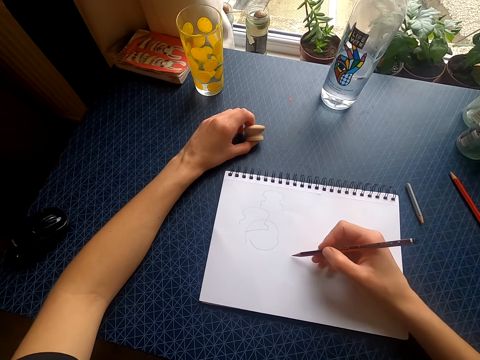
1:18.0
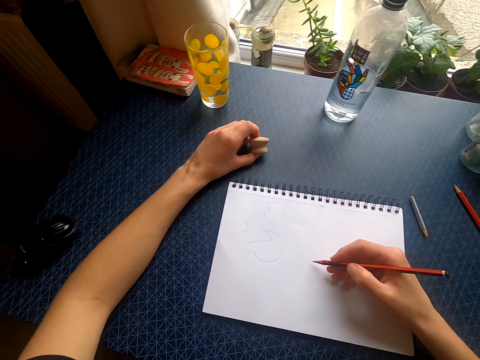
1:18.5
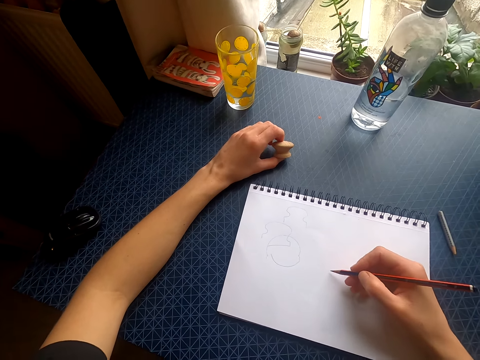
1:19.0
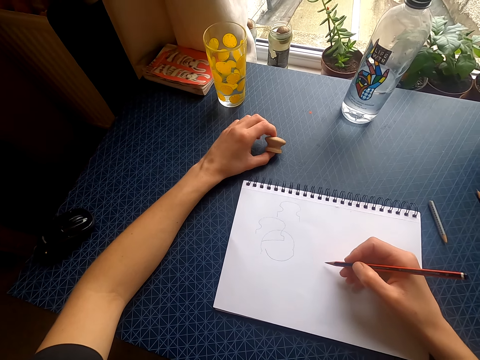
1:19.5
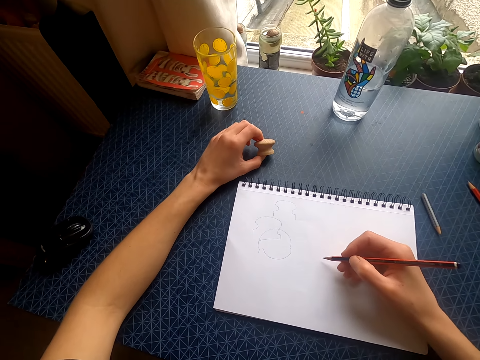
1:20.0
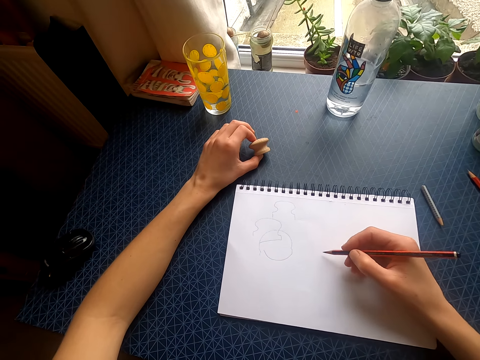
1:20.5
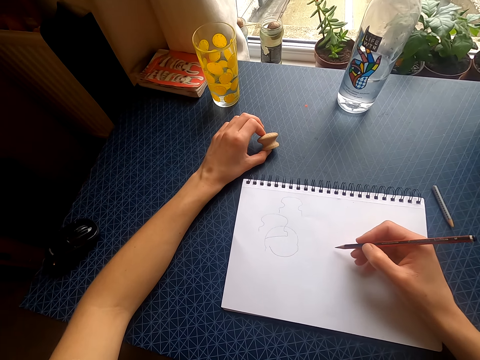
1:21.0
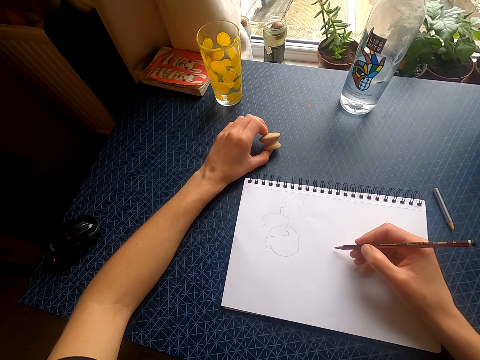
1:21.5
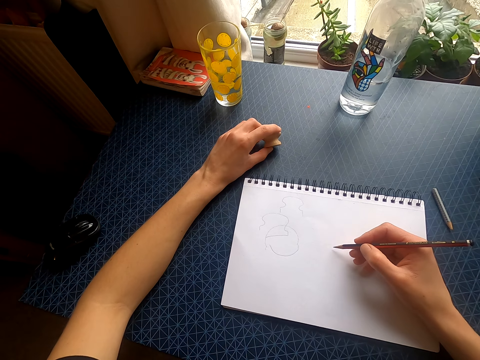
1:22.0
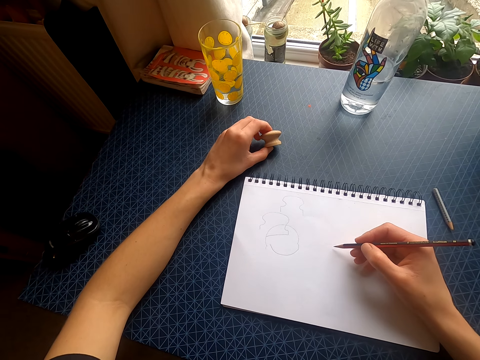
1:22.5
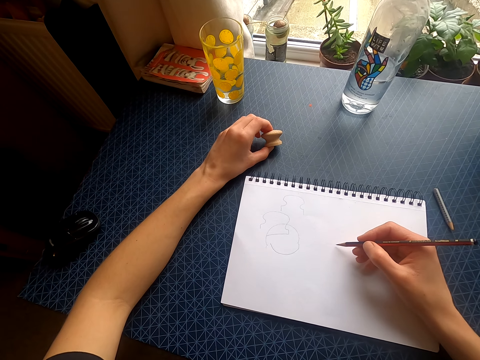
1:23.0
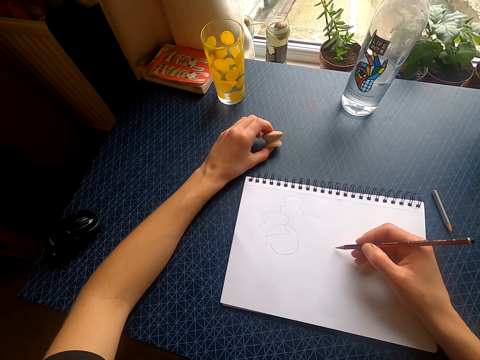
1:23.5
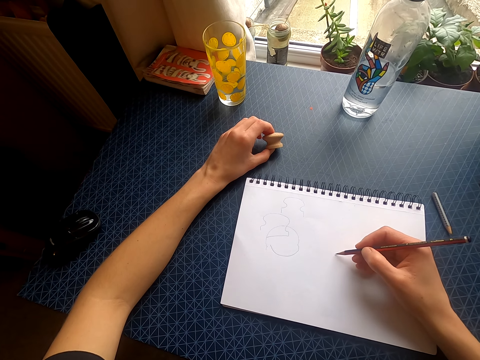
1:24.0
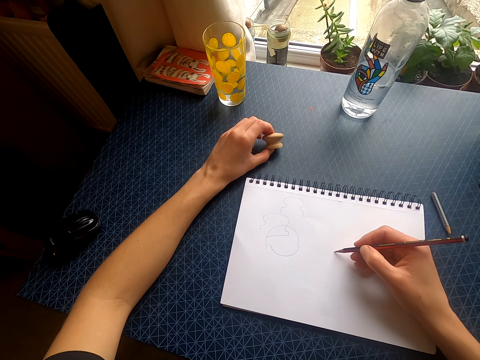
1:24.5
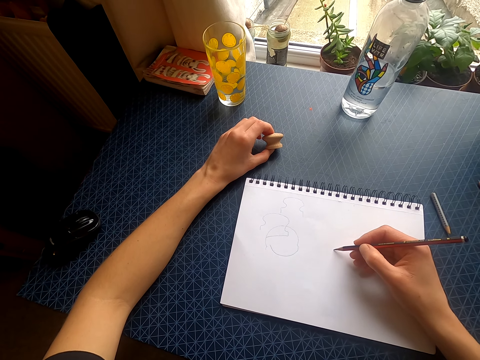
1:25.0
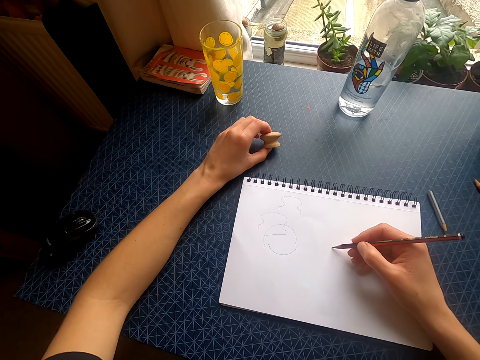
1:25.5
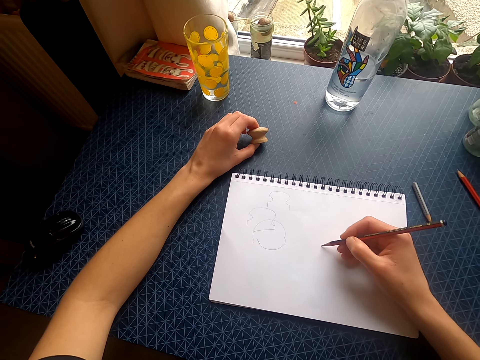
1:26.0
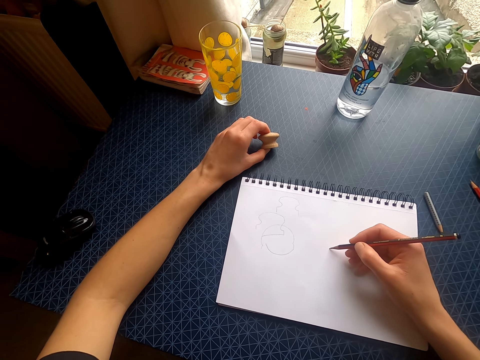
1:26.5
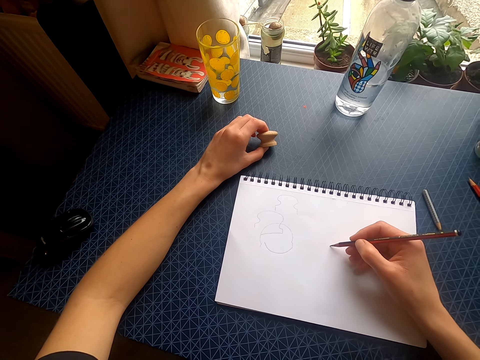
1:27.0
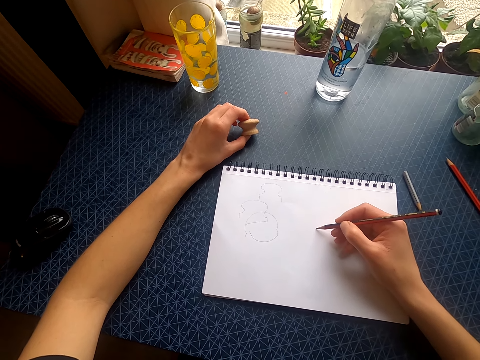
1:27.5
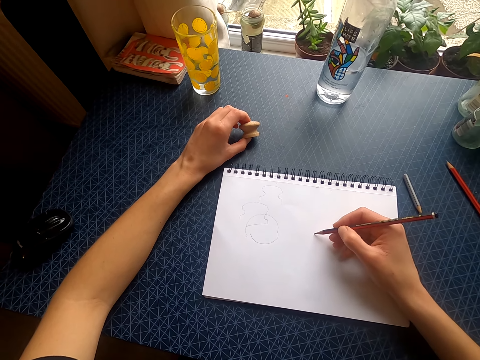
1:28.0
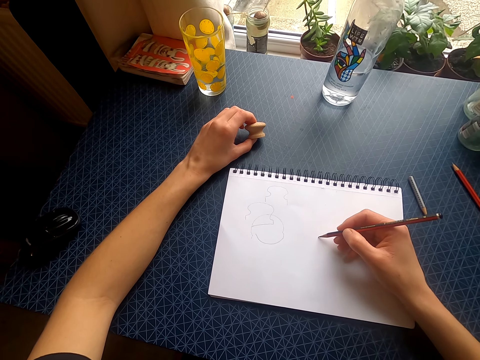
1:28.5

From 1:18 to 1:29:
The camera wearer looks at the drawing book. They draw on the drawing book with a pencil.

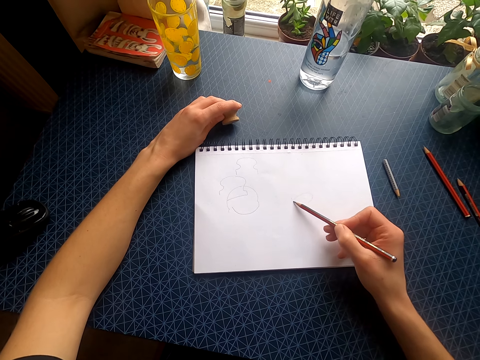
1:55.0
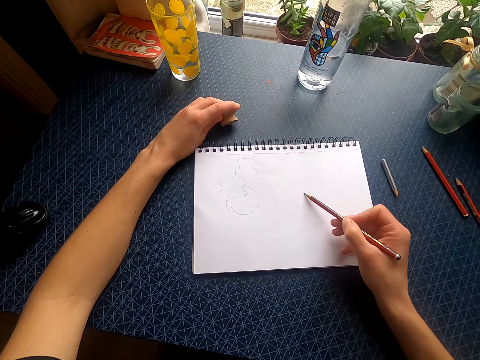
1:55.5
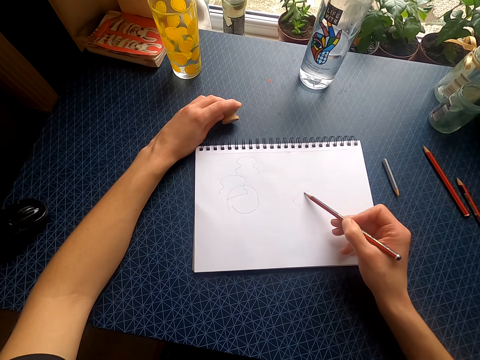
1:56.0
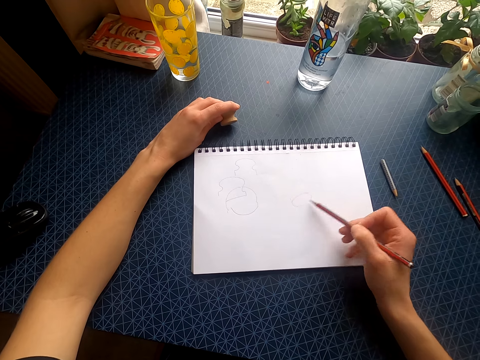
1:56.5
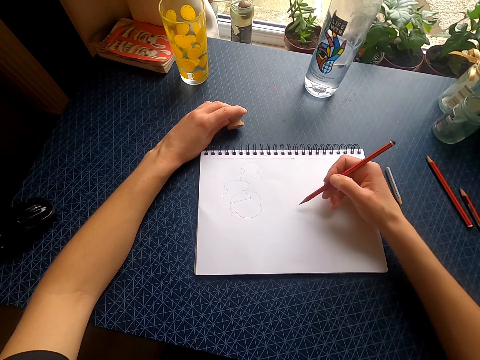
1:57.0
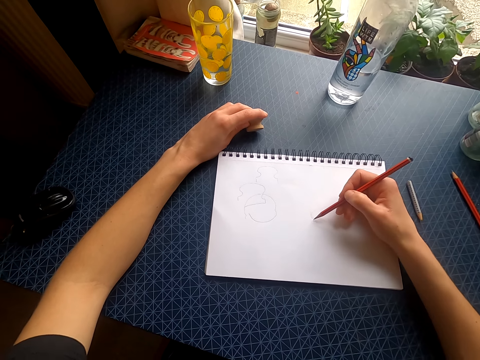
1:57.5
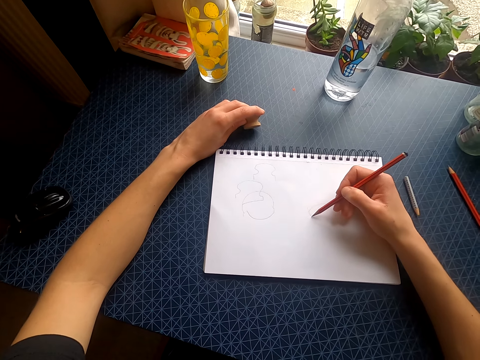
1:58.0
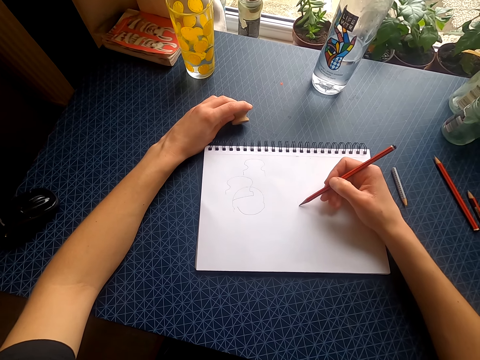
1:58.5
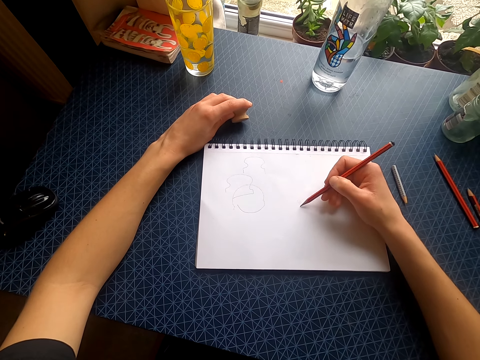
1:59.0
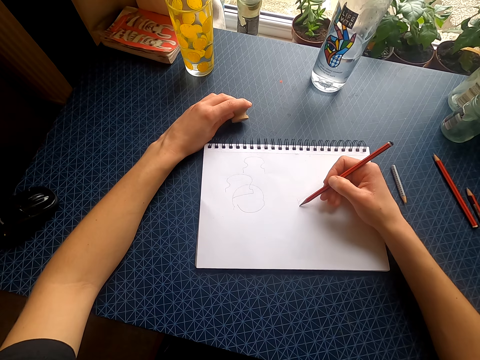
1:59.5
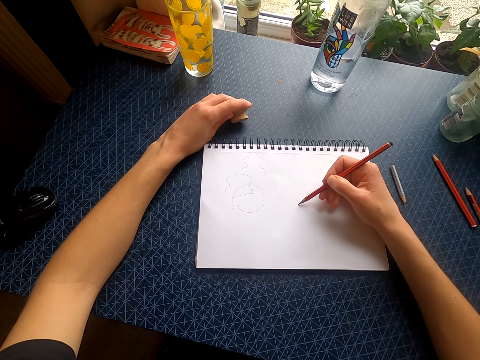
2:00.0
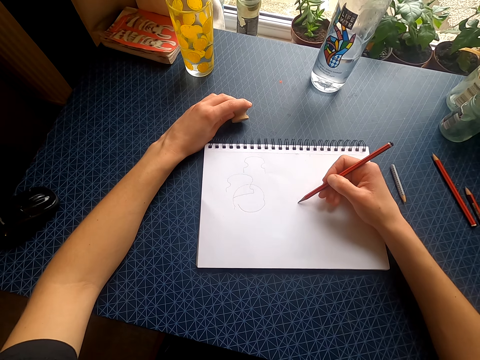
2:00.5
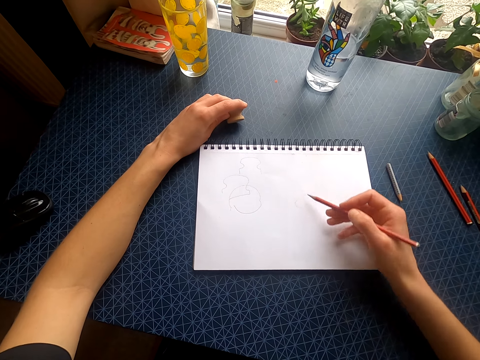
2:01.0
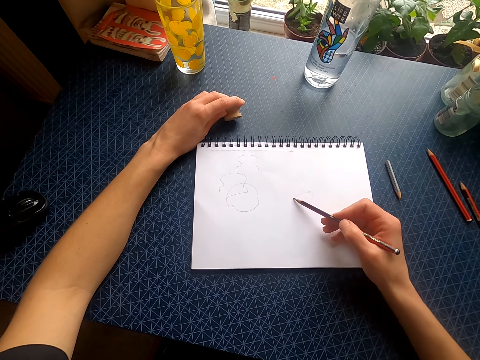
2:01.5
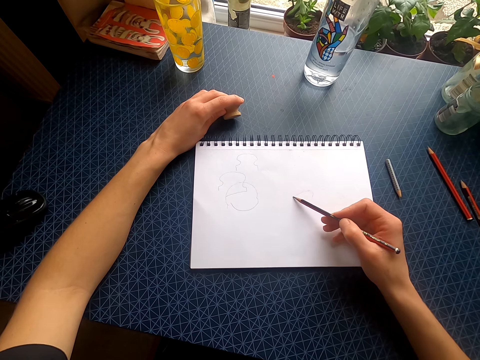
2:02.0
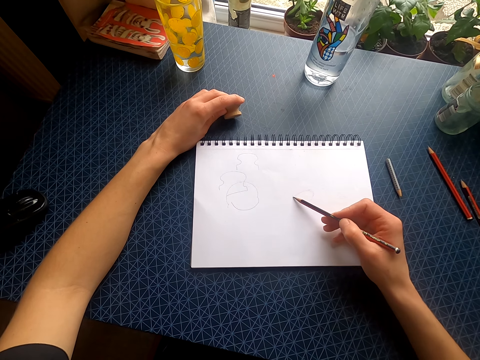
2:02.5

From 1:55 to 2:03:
The camera wearer lifts the pencil. They draw on the drawing book with the pencil.

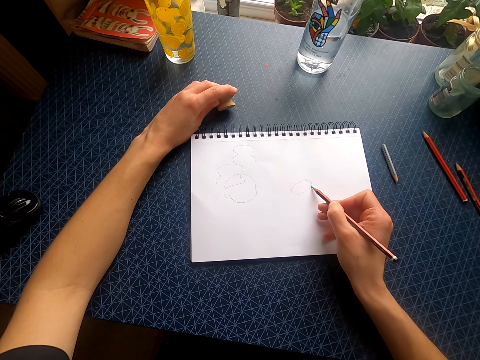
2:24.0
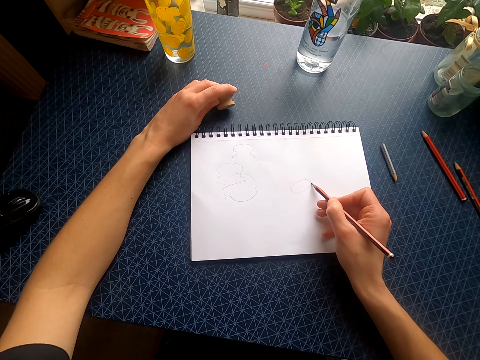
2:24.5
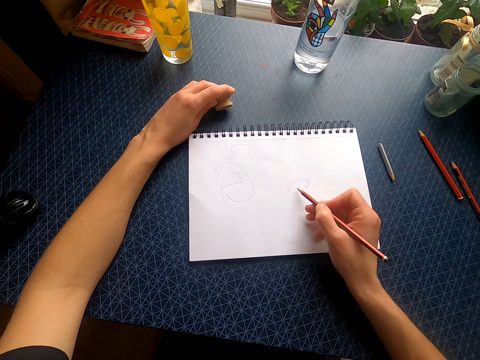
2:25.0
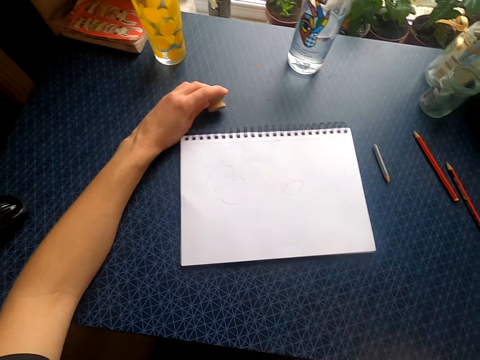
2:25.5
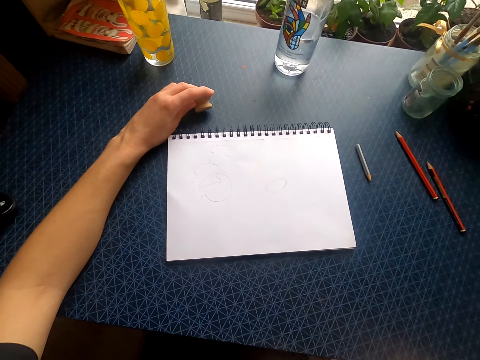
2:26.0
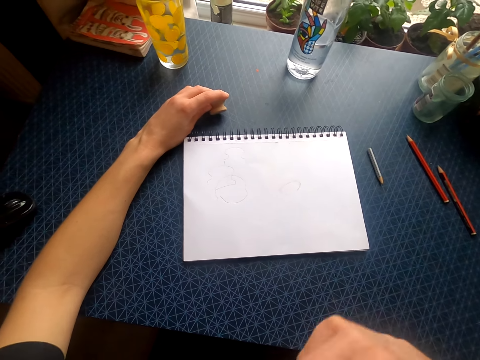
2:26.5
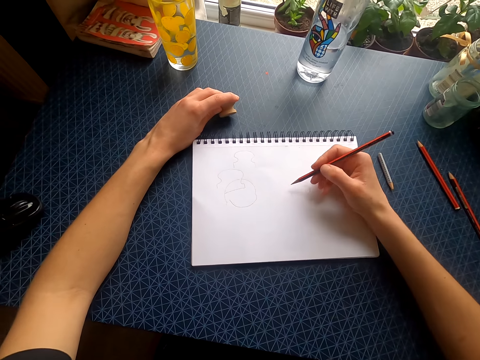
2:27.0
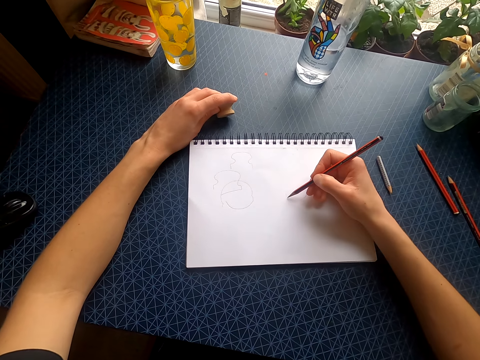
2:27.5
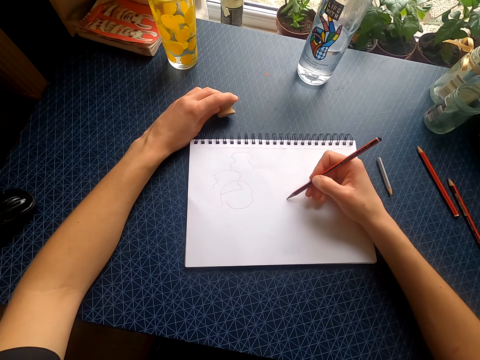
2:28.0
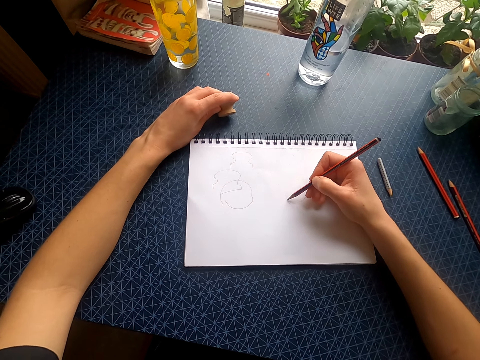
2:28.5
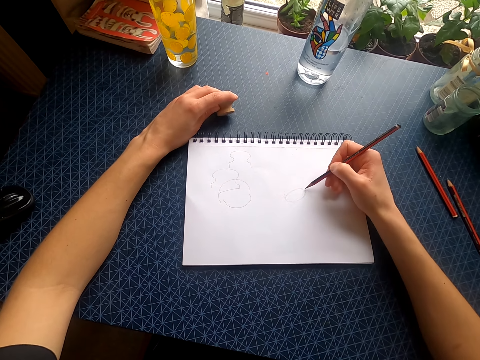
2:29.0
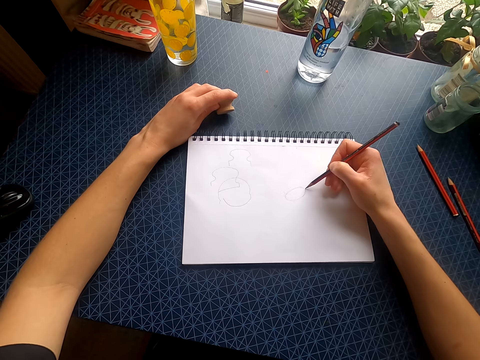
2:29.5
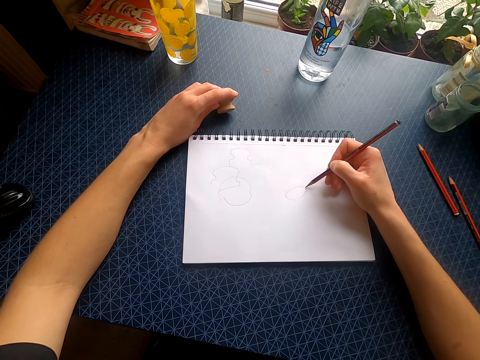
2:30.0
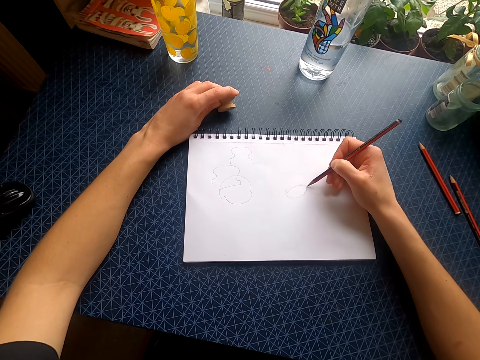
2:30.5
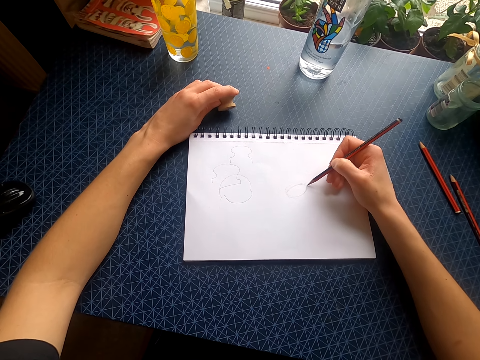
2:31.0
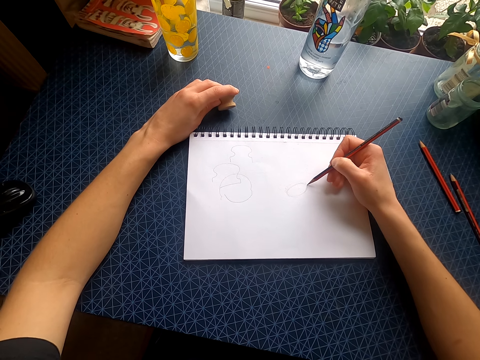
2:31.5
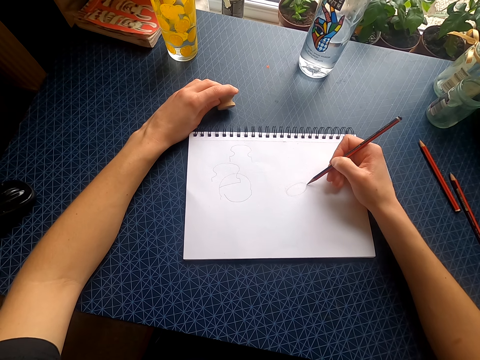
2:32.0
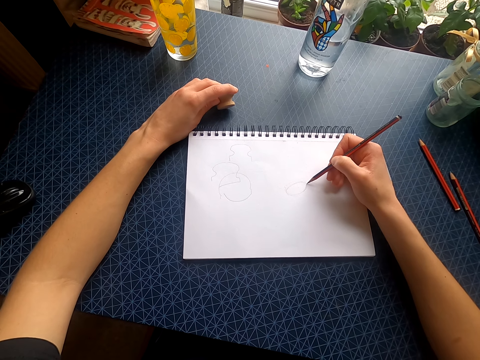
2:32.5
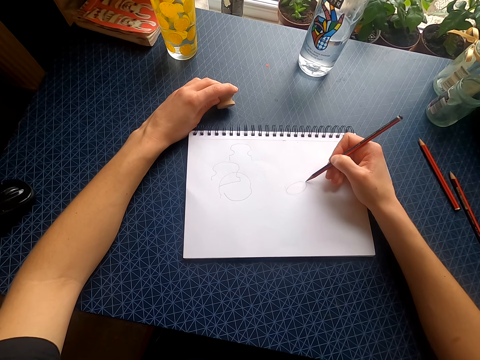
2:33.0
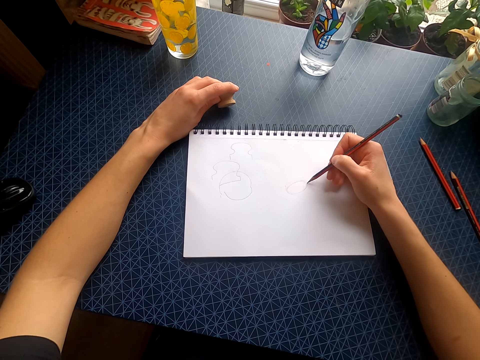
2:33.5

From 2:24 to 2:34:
The camera wearer lifts the right hand. They look at the drawing book. They move the right hand. They draw on the drawing book with a pencil.
